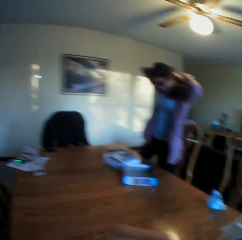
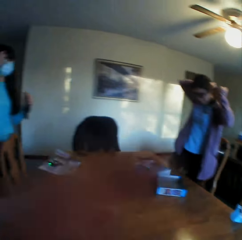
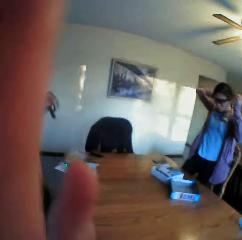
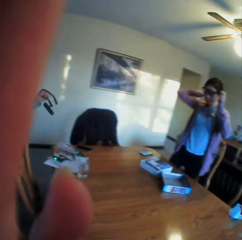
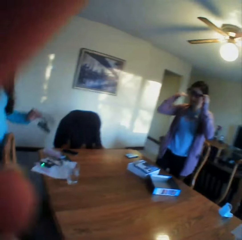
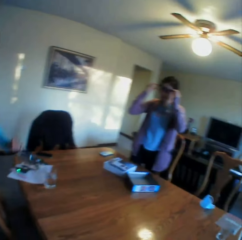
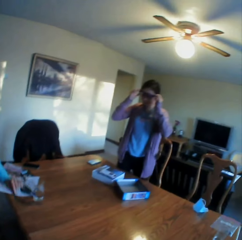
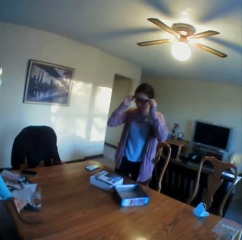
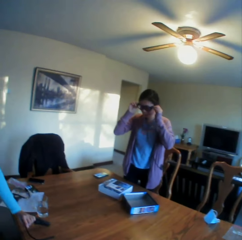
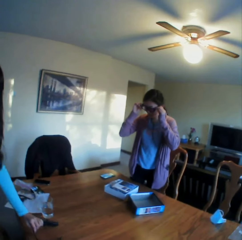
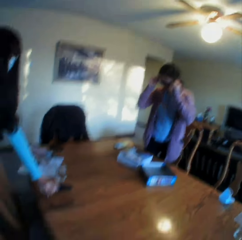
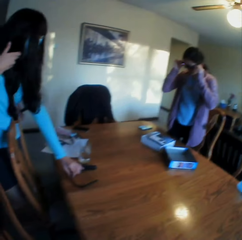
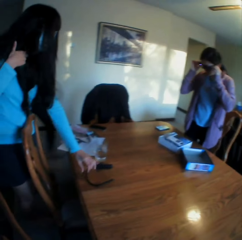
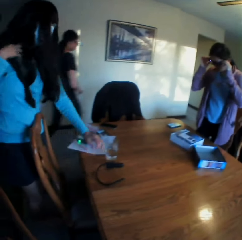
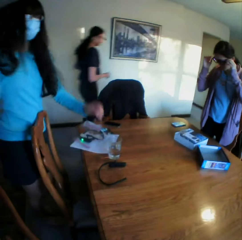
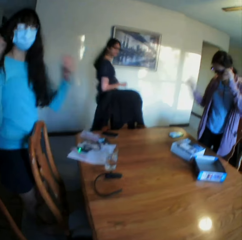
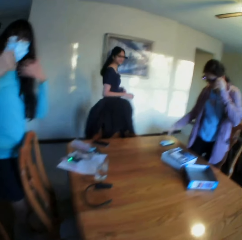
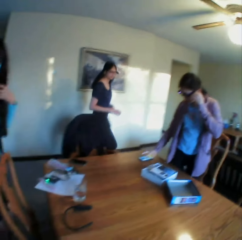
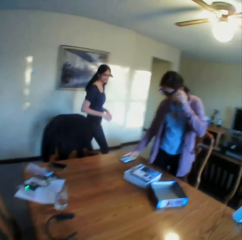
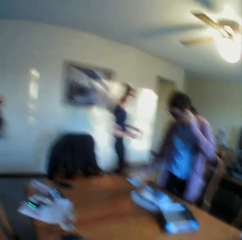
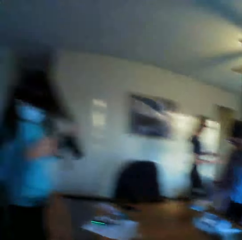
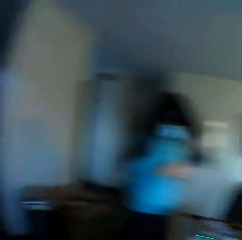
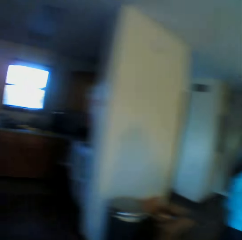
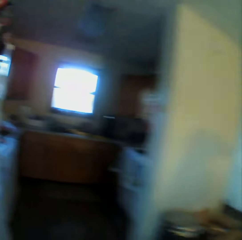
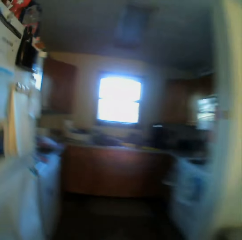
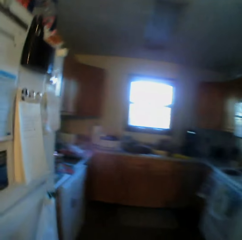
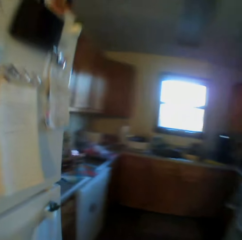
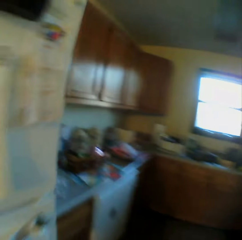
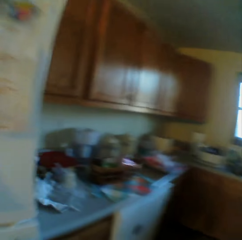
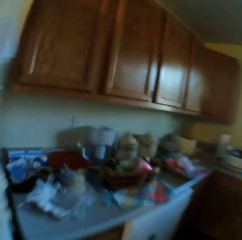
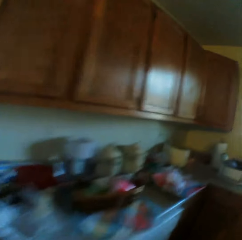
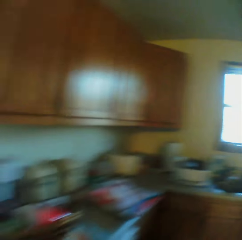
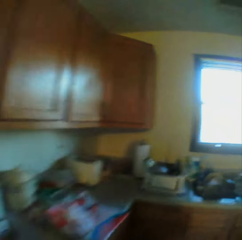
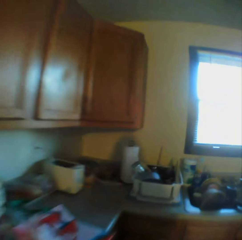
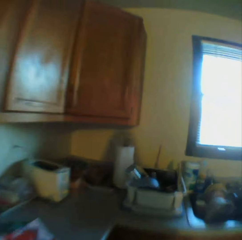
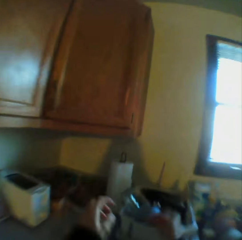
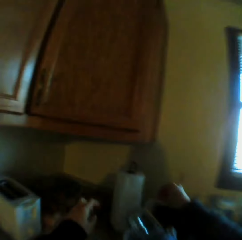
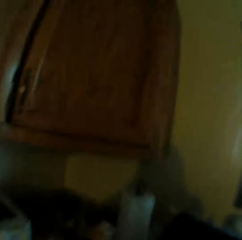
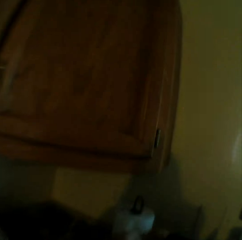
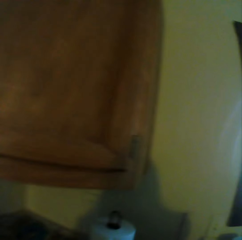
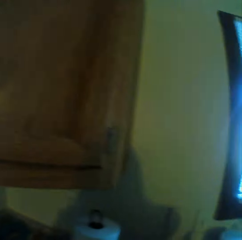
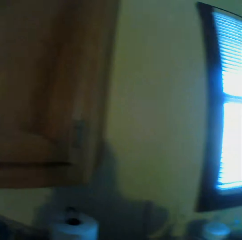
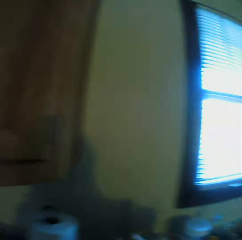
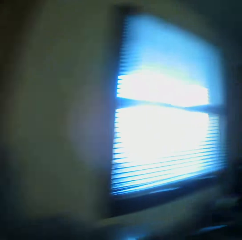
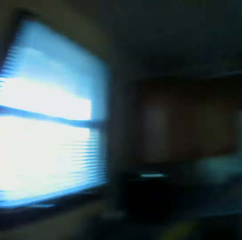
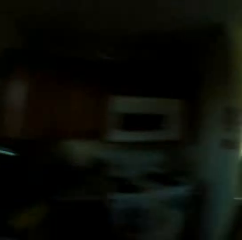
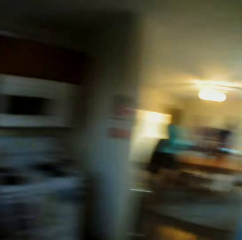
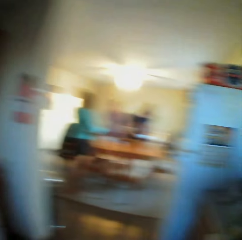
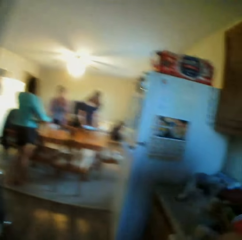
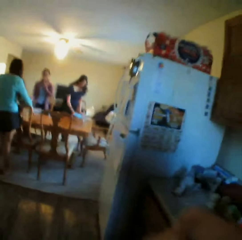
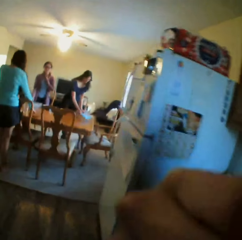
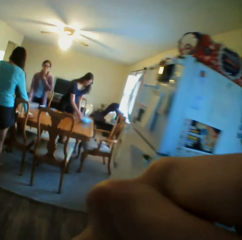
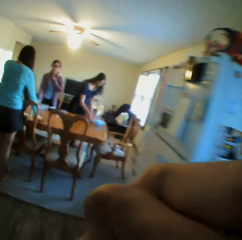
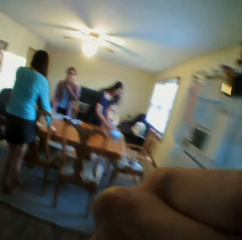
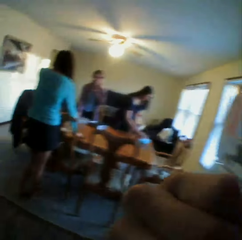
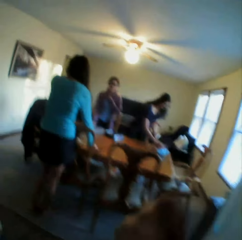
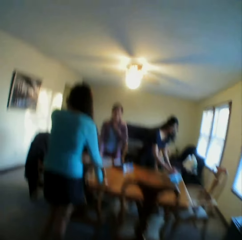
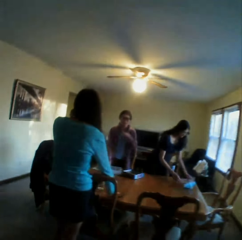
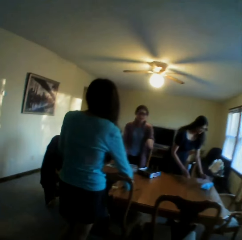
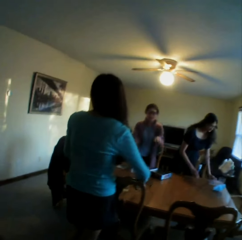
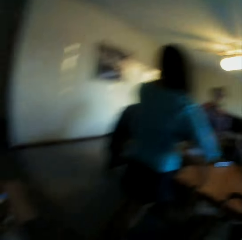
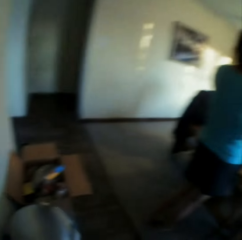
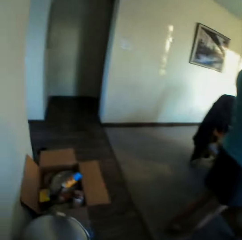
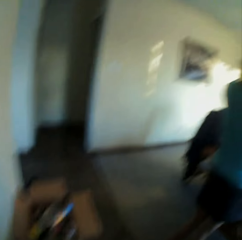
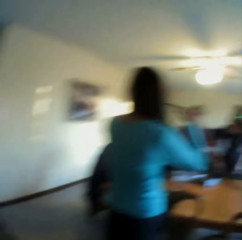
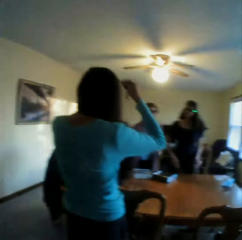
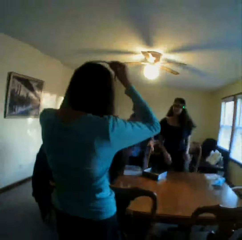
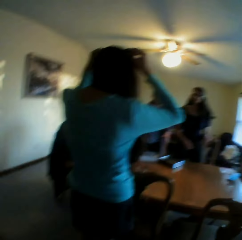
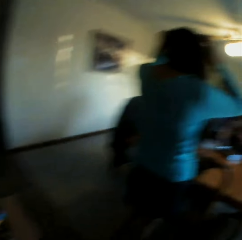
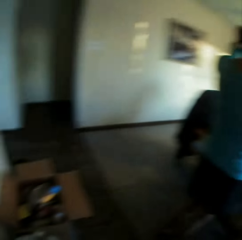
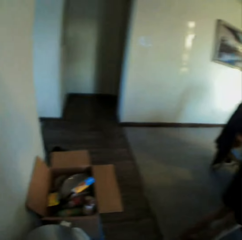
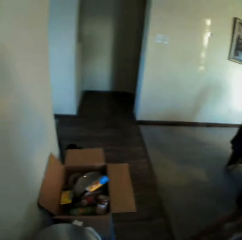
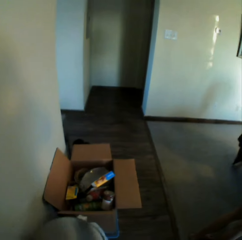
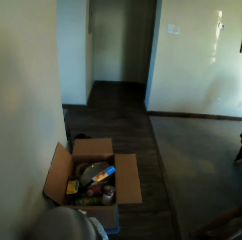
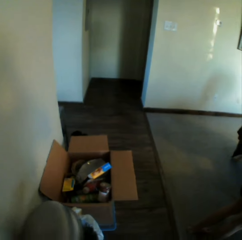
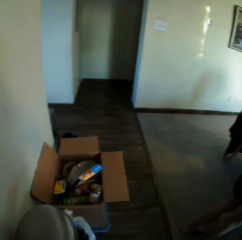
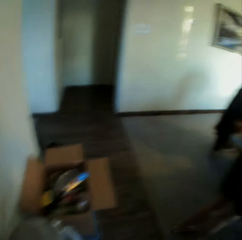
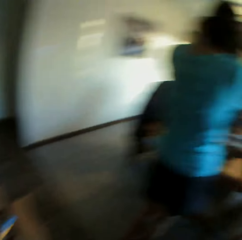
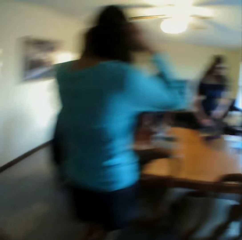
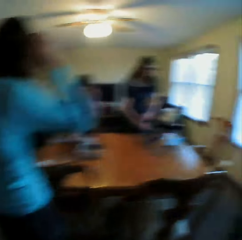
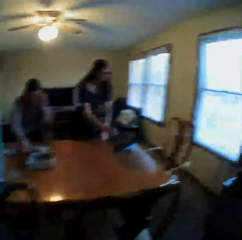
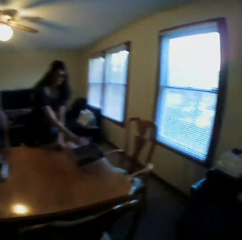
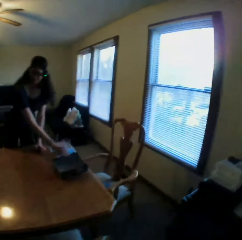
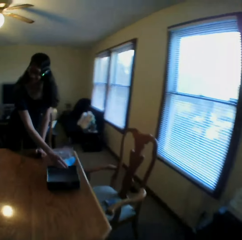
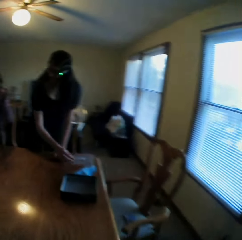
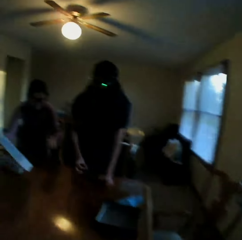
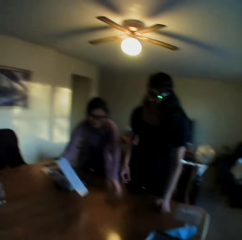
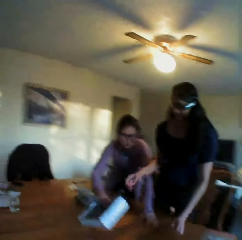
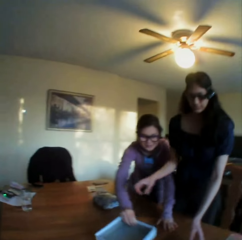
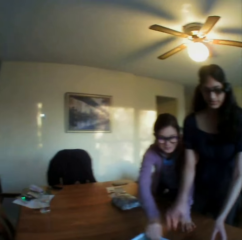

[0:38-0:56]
A woman converses with the colleagues. The camera wearer talks to the colleagues. They look at the table. They walk around the room. They take something. They touch something. They walk around the room. They put the right hand on the face. They respond to the woman. They look at the dustbin and open the dustbin. They walk in the room.

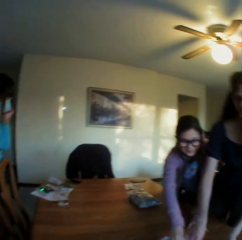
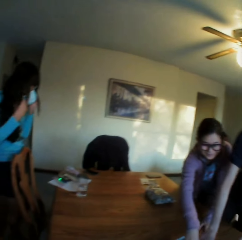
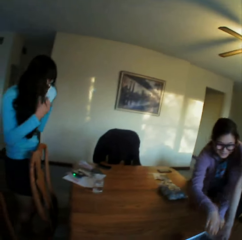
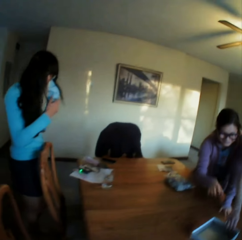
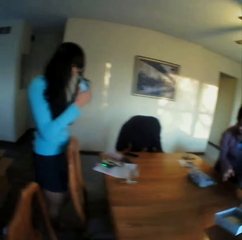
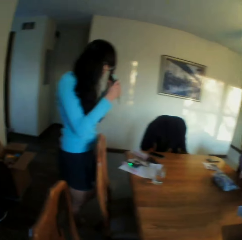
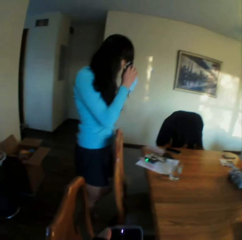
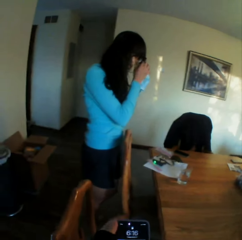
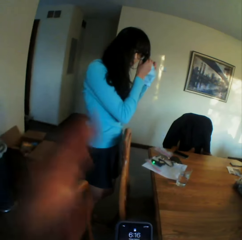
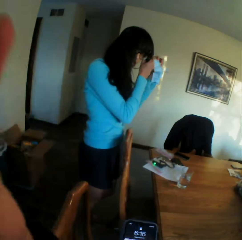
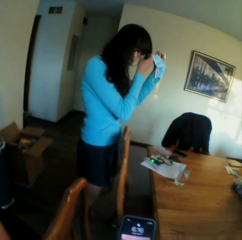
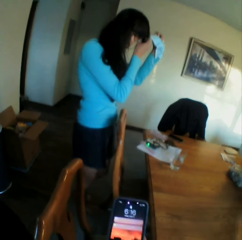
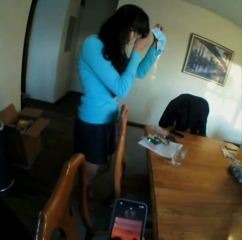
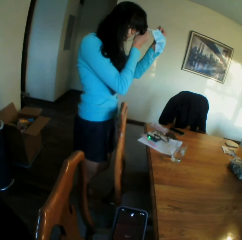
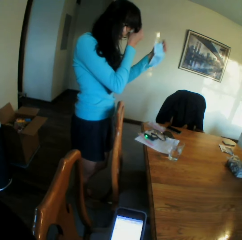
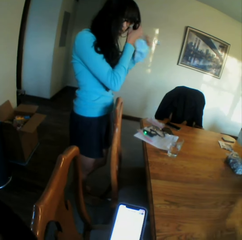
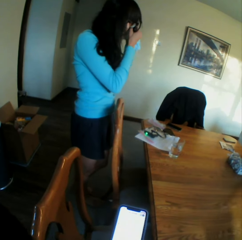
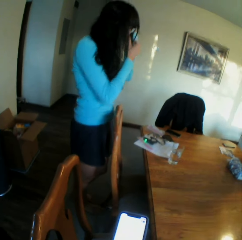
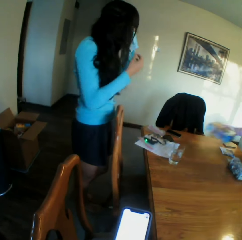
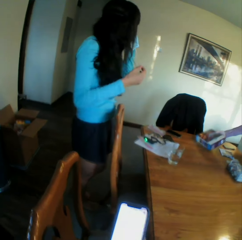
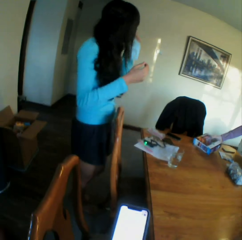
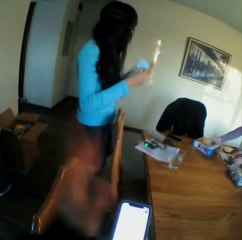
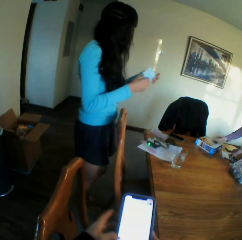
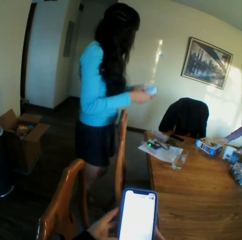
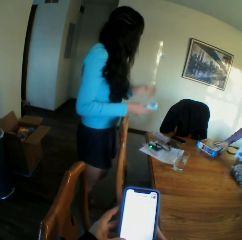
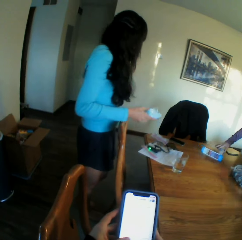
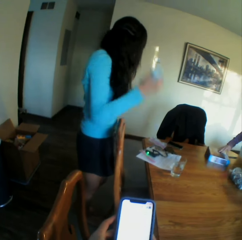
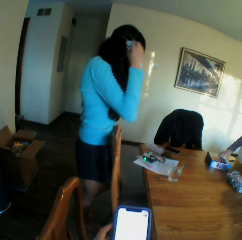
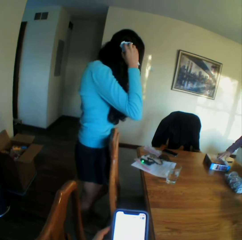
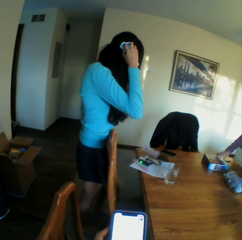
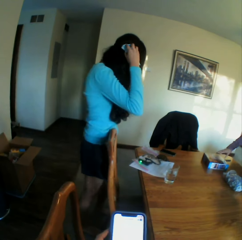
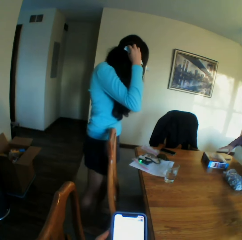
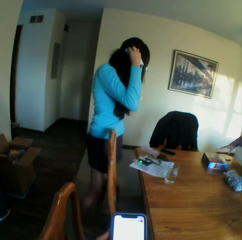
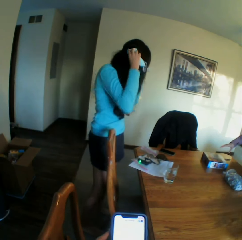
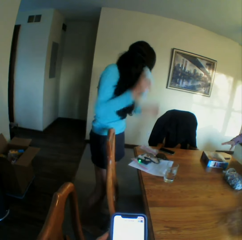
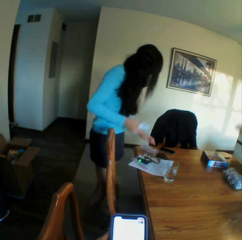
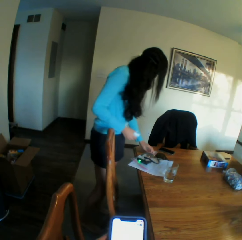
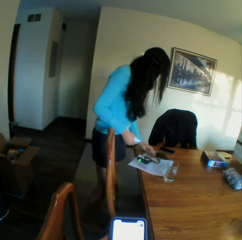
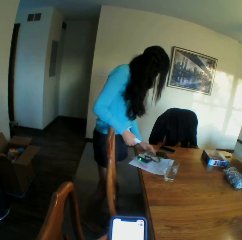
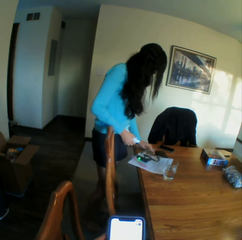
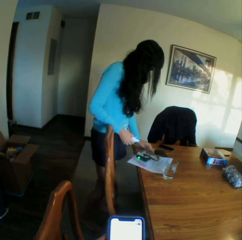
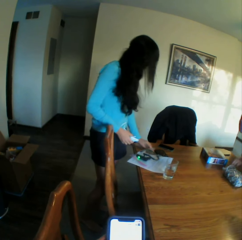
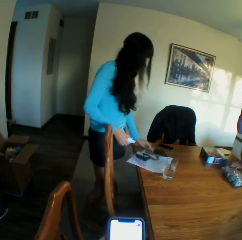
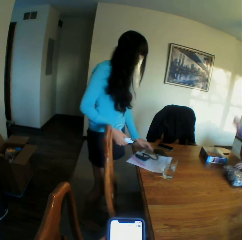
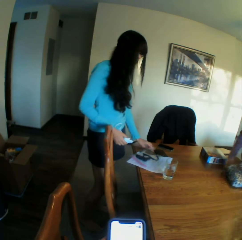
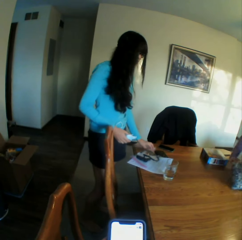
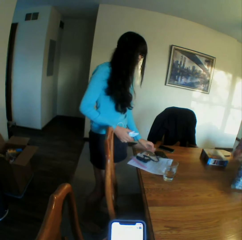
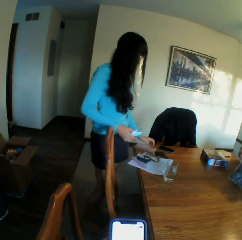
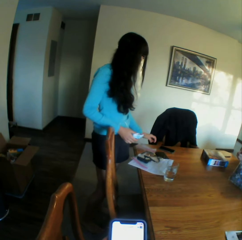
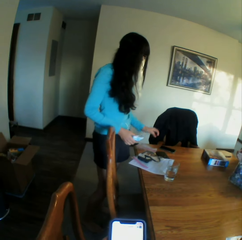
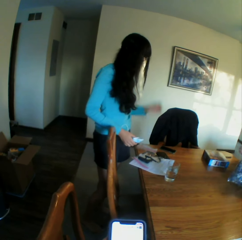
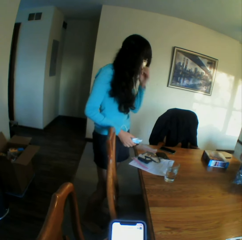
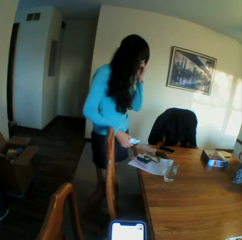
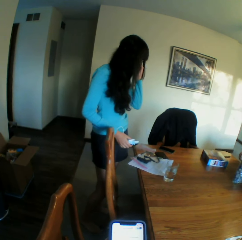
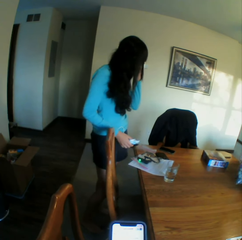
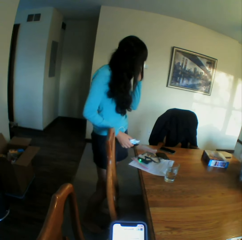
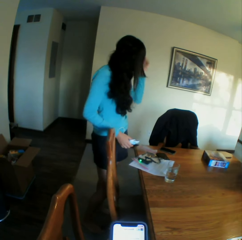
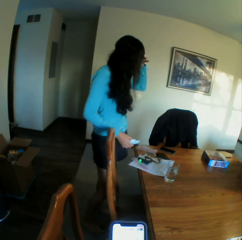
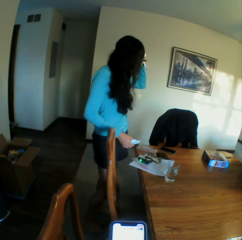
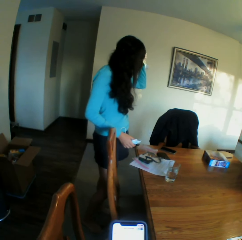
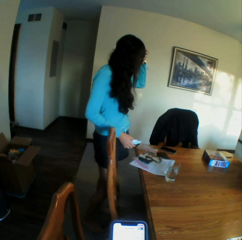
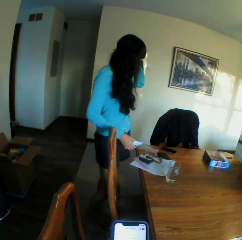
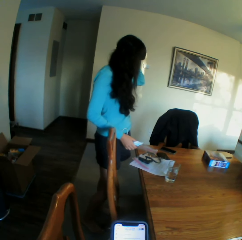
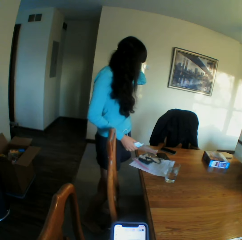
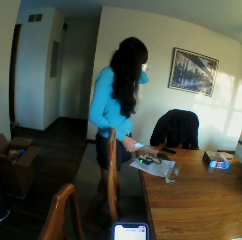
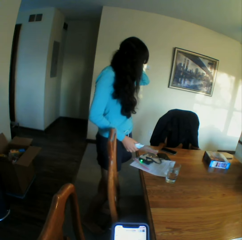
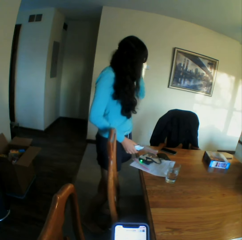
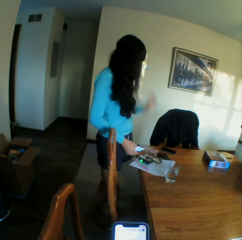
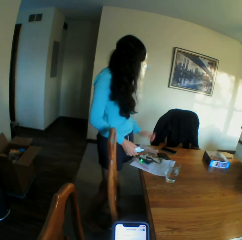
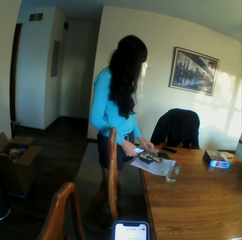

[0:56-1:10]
The camera wearer talks. They look at a woman. They operate a phone. They move the left hand. They hold the phone with both hands.
